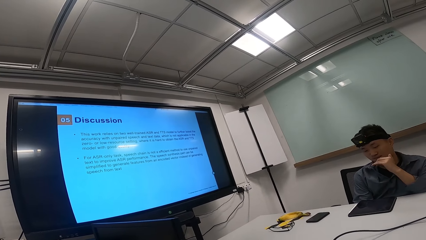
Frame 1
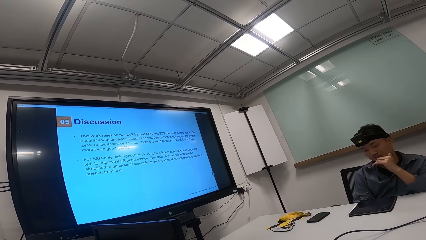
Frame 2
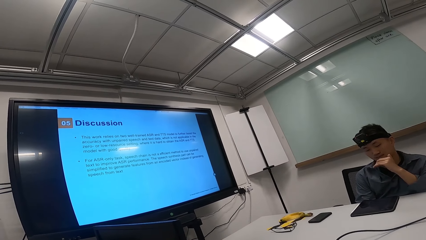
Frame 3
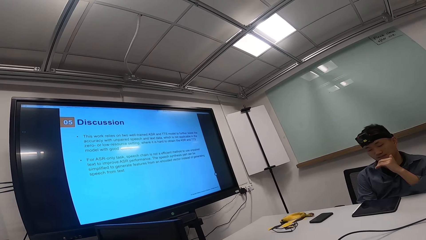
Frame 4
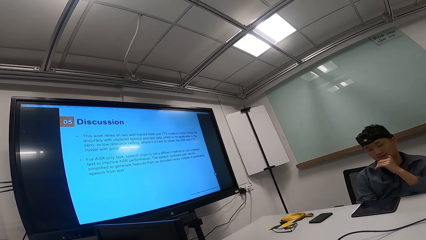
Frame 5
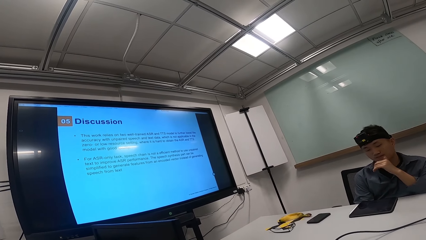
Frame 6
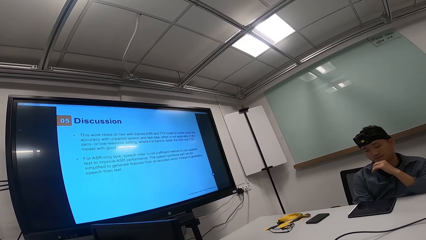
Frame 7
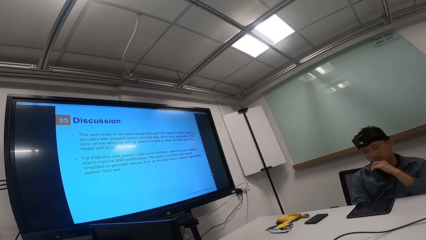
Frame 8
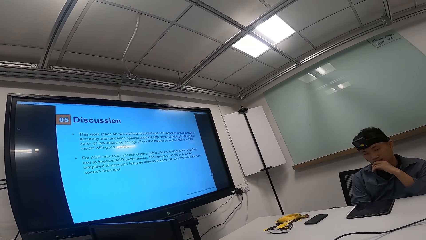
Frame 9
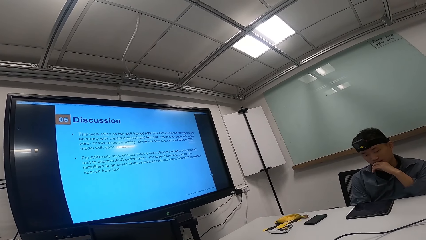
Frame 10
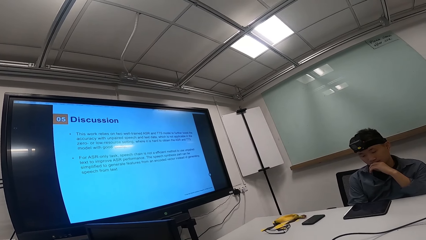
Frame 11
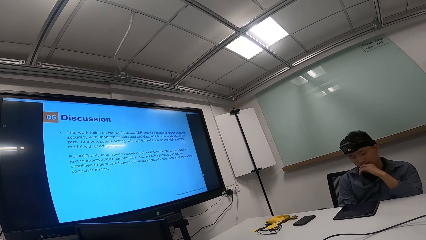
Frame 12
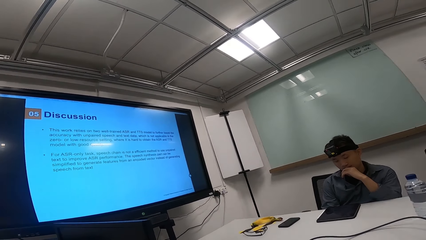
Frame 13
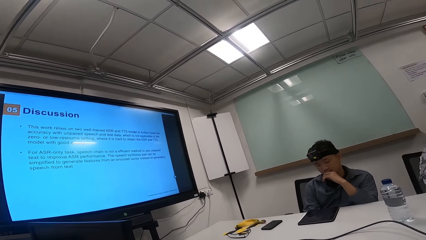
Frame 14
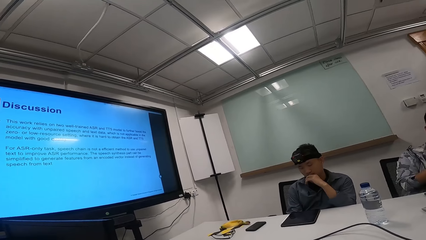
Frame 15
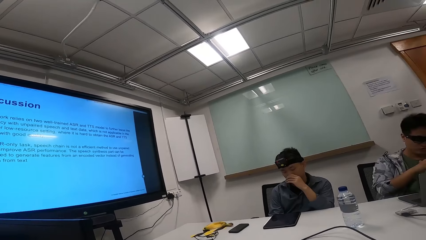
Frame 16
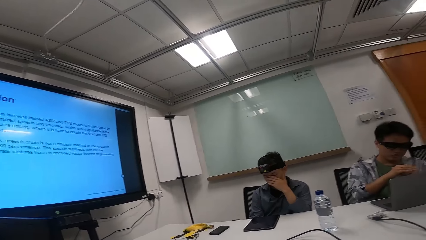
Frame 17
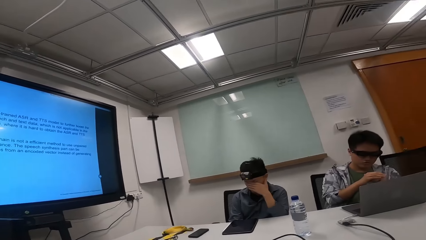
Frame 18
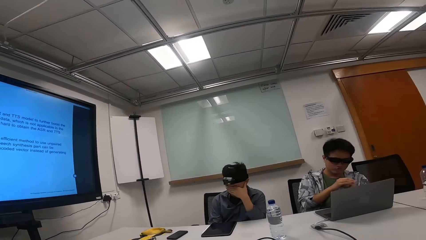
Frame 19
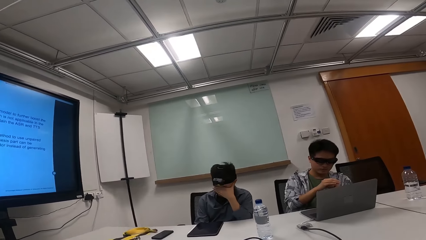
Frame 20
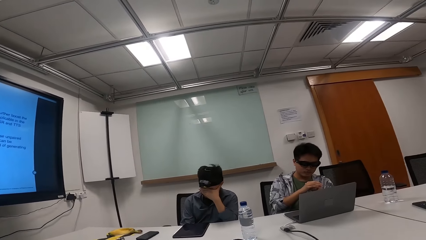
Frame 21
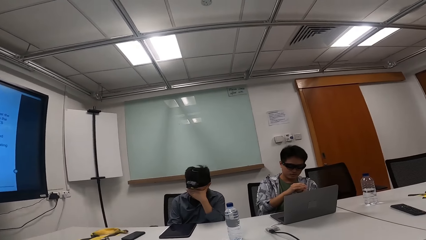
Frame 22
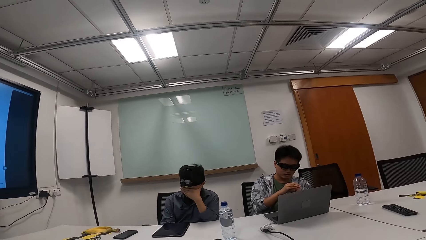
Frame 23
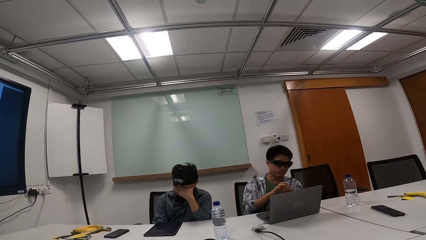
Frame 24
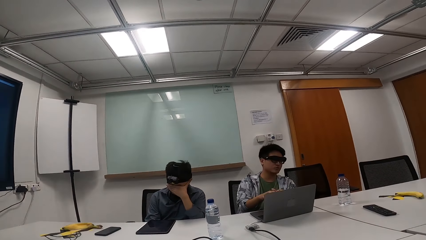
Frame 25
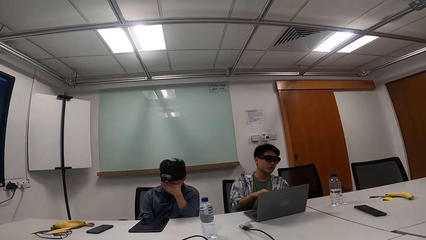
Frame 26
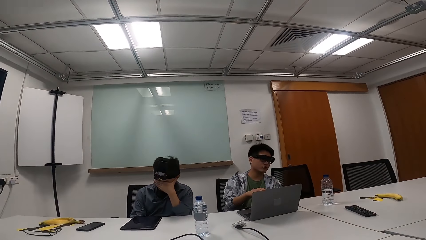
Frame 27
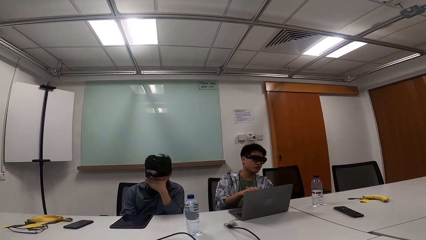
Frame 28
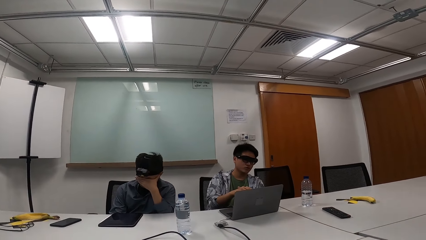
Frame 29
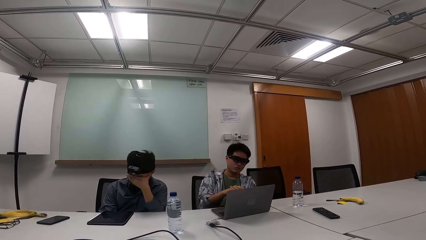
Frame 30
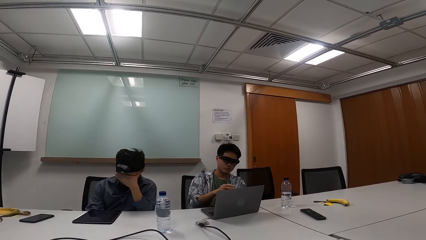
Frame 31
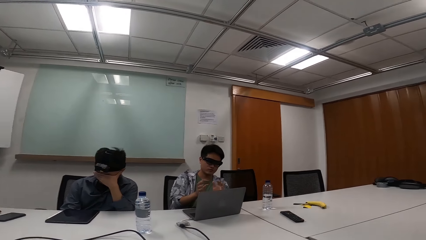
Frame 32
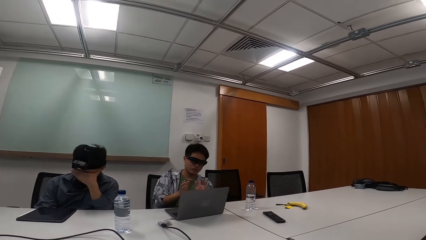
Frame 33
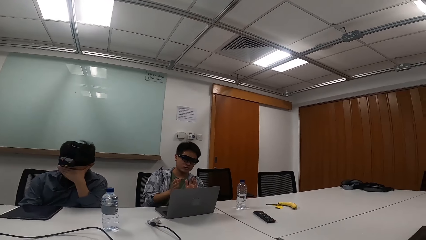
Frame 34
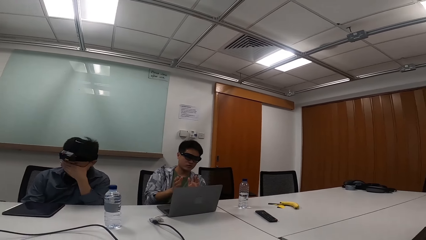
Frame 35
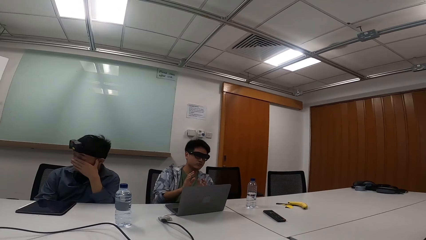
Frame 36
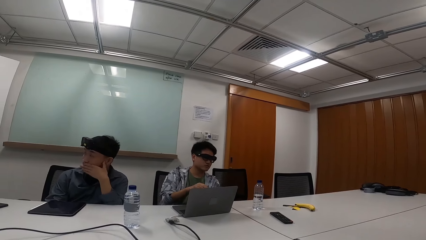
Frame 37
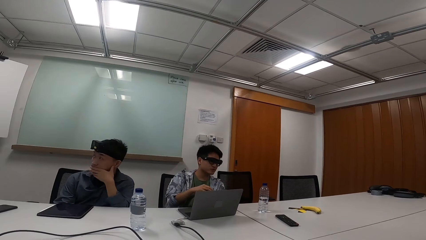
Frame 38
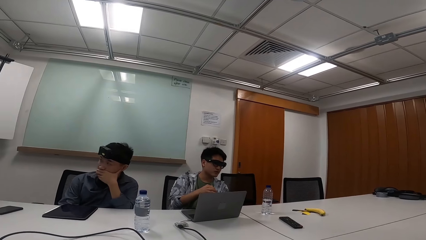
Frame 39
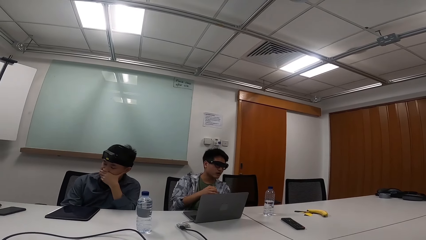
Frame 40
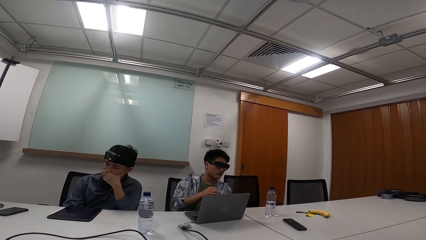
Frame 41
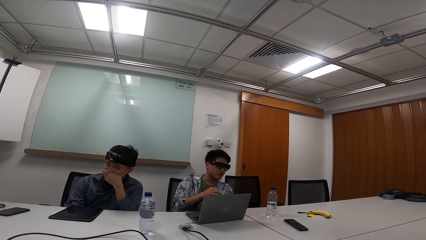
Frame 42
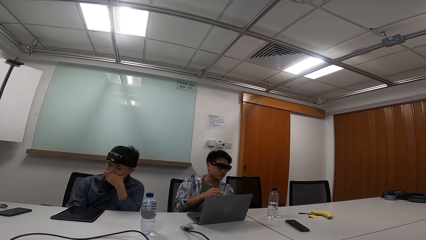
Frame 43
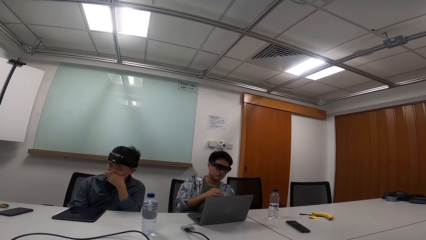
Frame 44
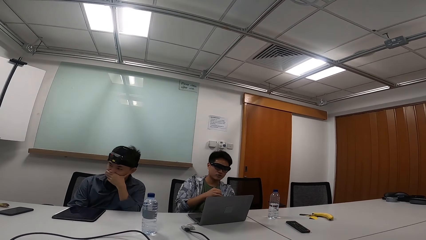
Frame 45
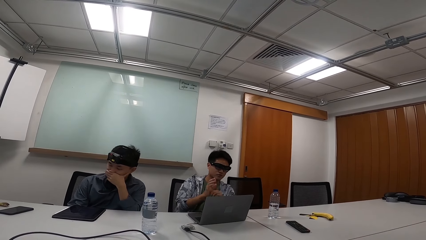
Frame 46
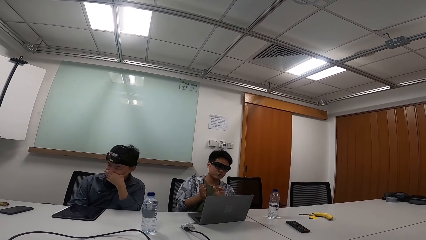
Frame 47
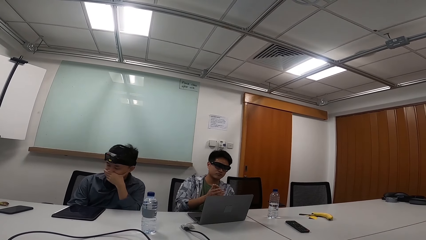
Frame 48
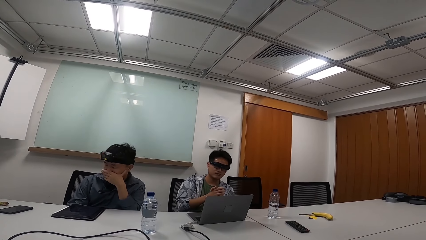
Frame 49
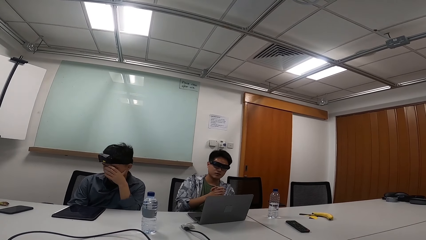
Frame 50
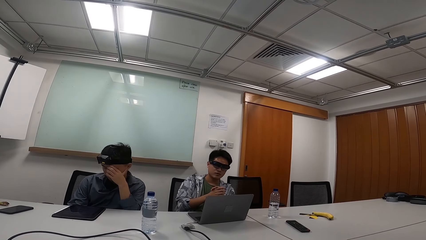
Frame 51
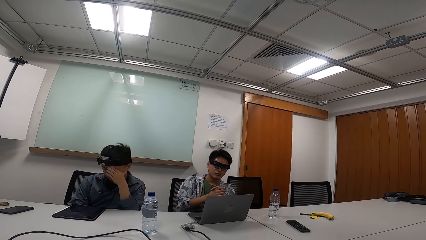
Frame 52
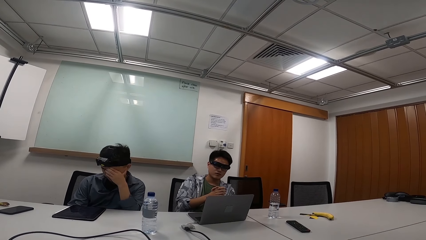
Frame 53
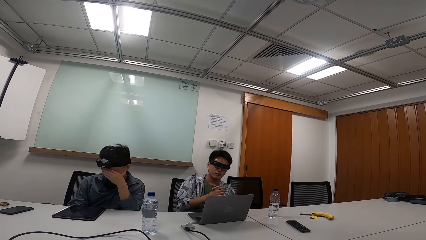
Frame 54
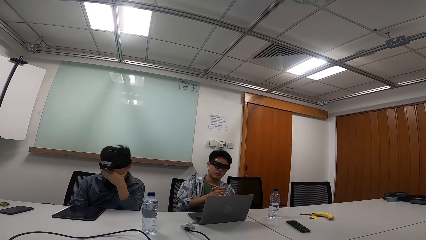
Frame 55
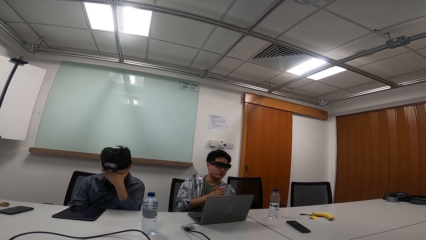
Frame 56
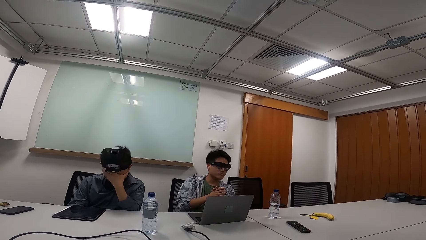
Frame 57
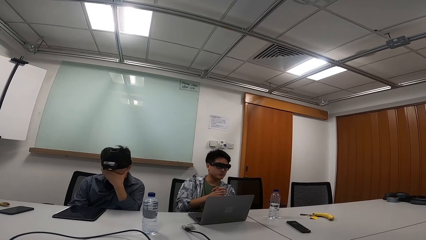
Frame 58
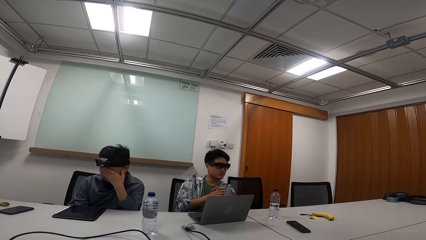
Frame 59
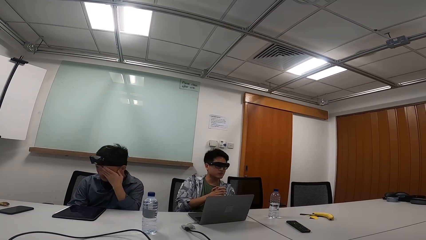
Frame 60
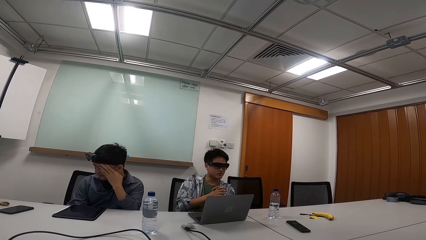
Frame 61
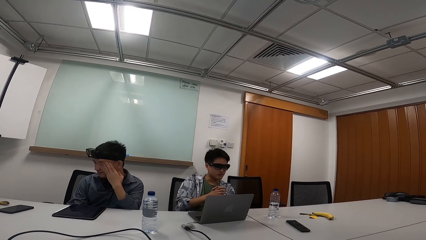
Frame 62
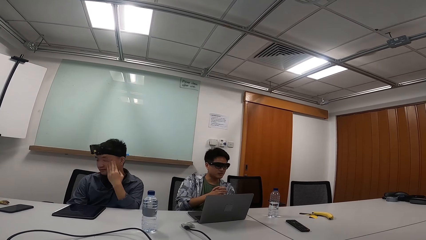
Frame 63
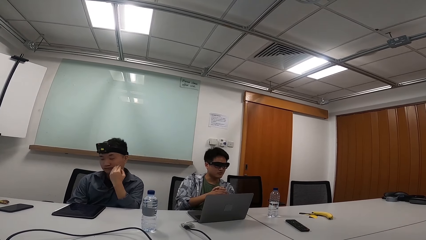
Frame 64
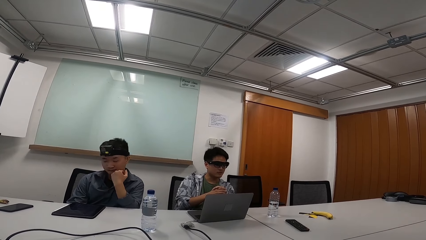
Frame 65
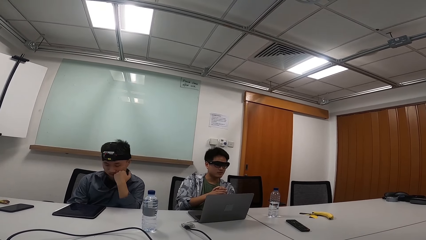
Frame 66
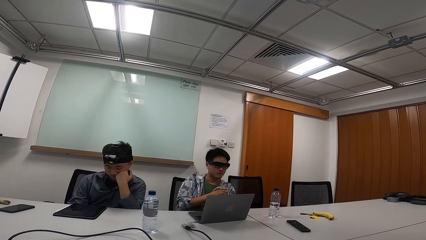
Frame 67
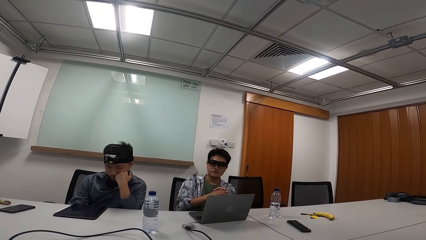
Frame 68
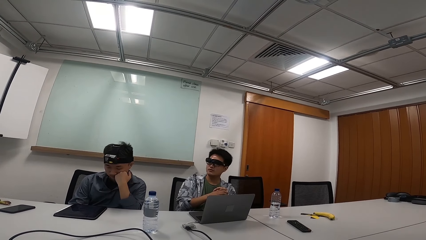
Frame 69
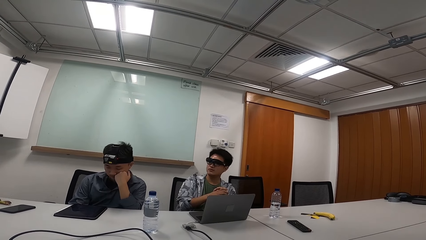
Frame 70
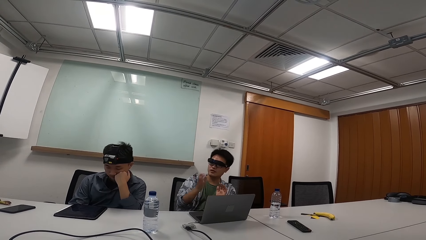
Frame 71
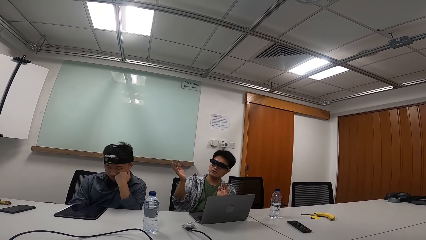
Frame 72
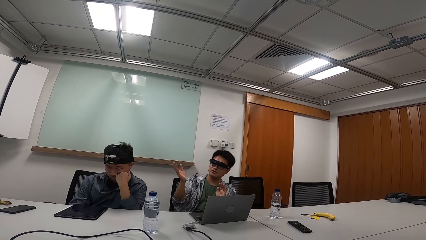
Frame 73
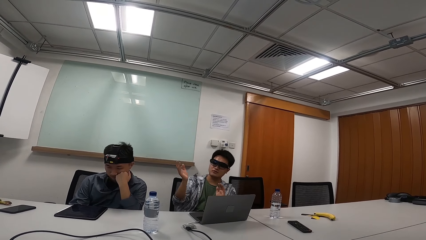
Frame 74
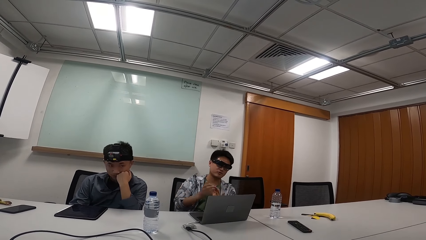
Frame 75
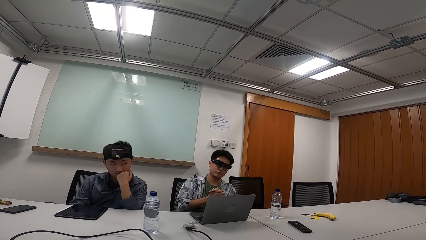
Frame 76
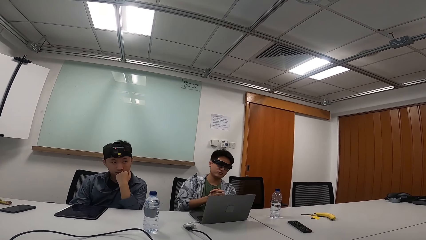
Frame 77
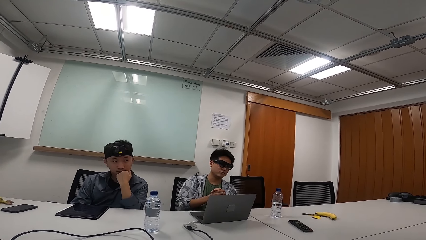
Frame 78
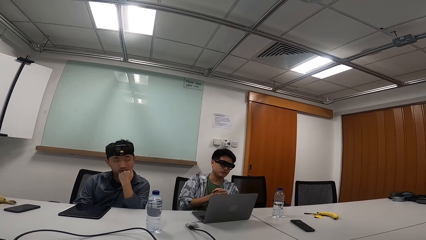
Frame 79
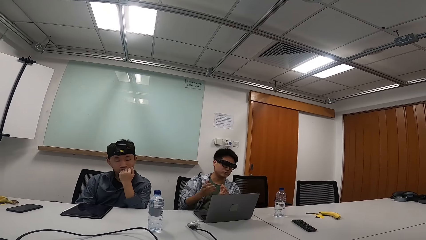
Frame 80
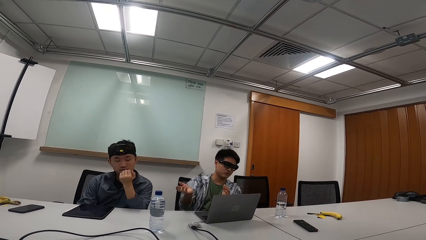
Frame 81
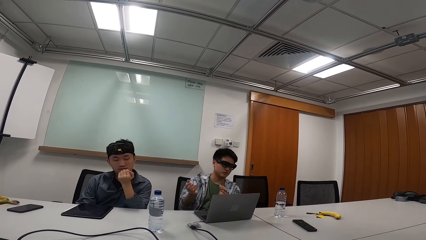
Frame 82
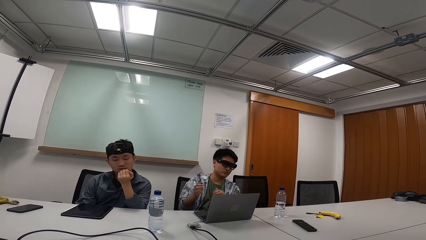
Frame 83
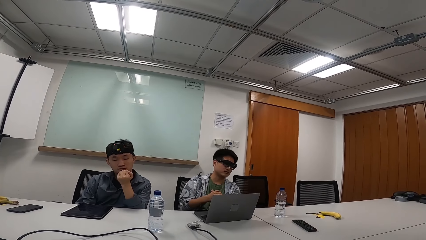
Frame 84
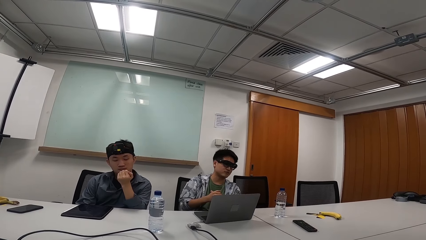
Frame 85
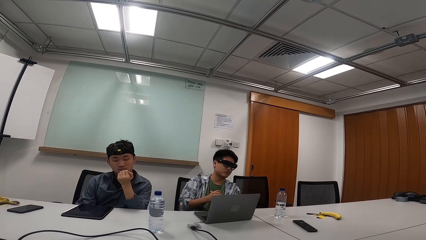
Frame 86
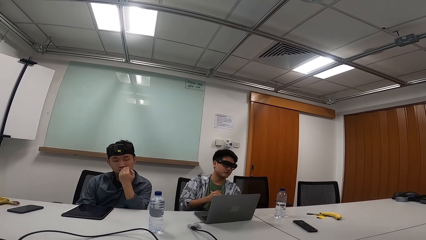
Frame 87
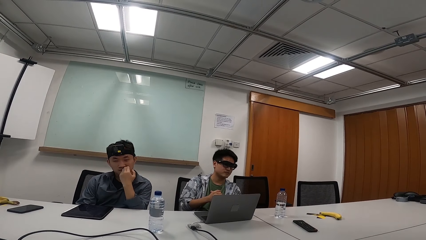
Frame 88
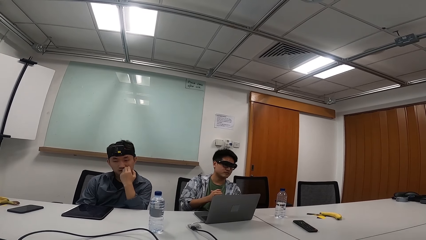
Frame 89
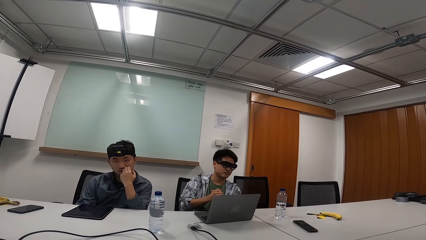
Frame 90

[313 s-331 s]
The camera wearer looks away from the screen. A man talks to another man, a third person and the camera wearer. A person gestures with both hands. Another person covers his eyes with his left hand. The first person points with his left hand.
